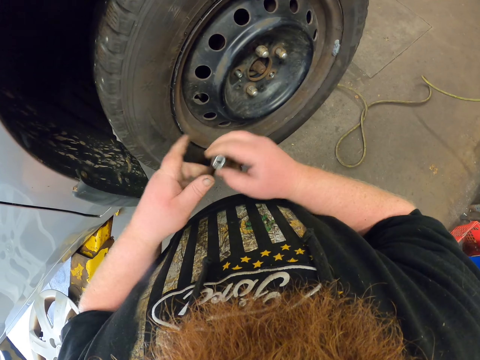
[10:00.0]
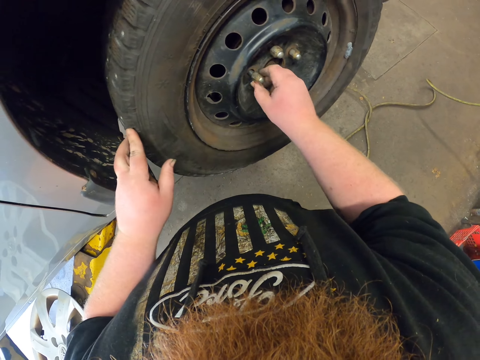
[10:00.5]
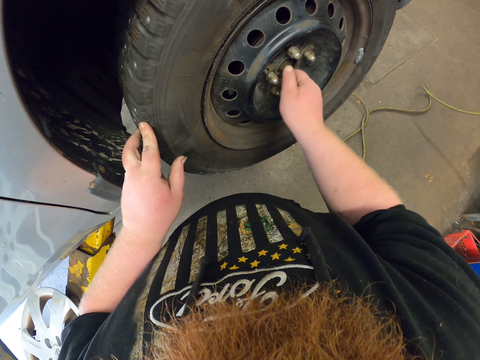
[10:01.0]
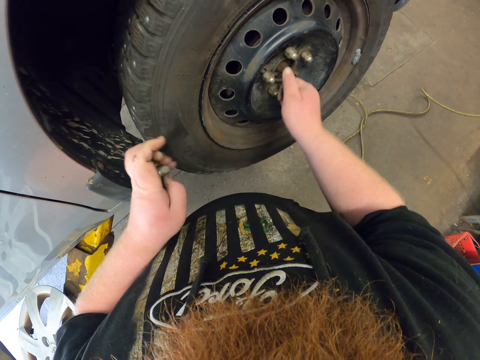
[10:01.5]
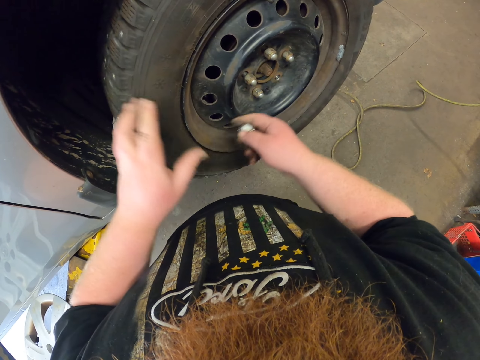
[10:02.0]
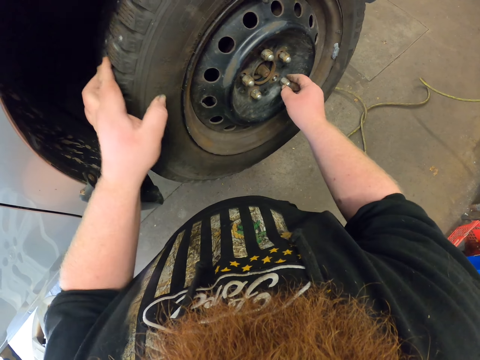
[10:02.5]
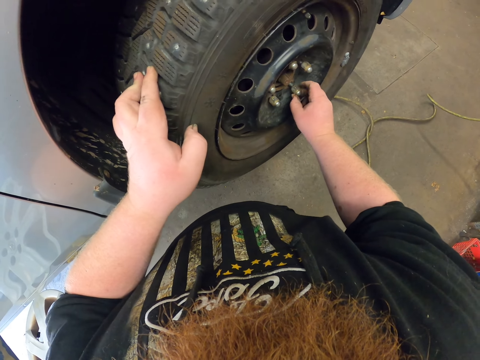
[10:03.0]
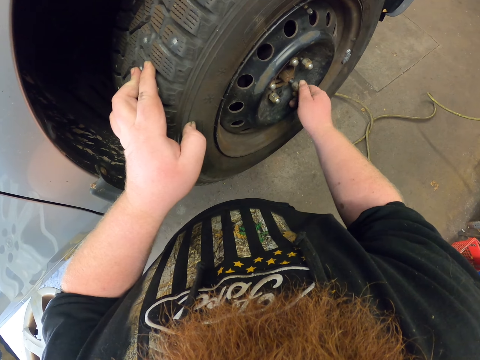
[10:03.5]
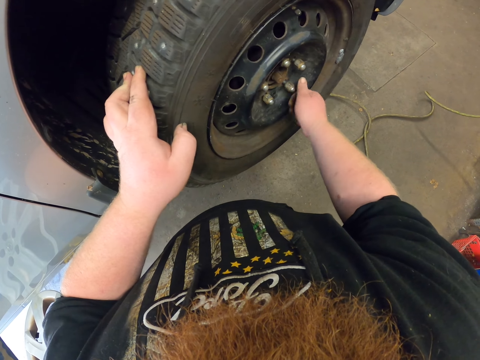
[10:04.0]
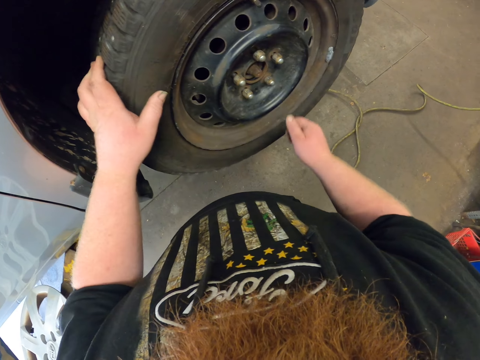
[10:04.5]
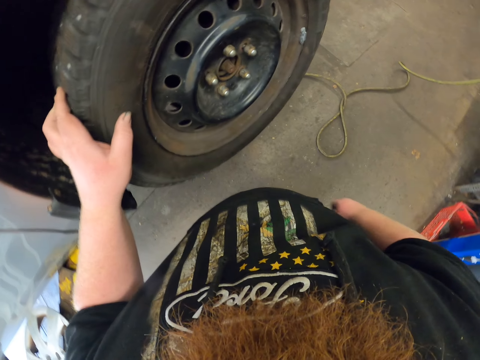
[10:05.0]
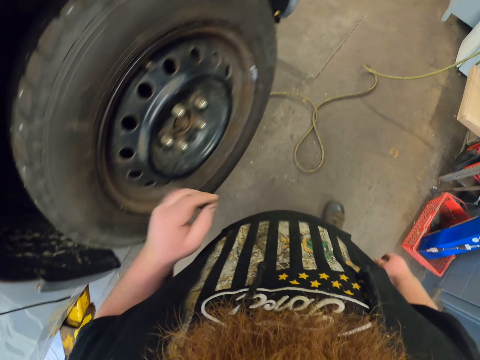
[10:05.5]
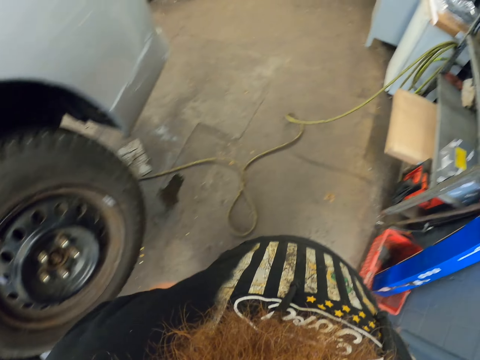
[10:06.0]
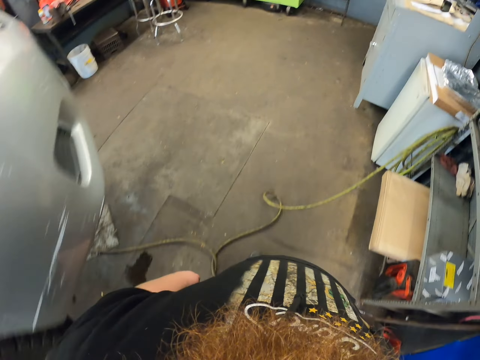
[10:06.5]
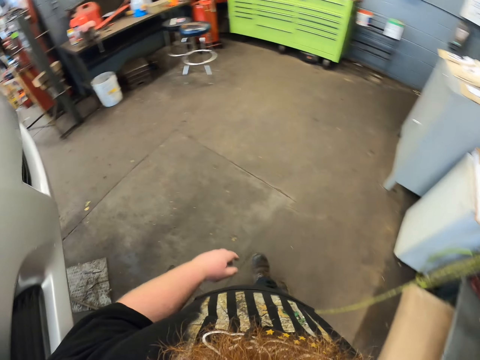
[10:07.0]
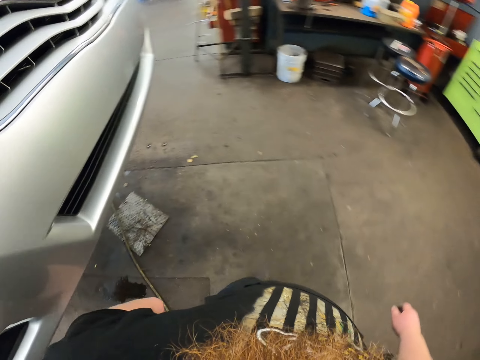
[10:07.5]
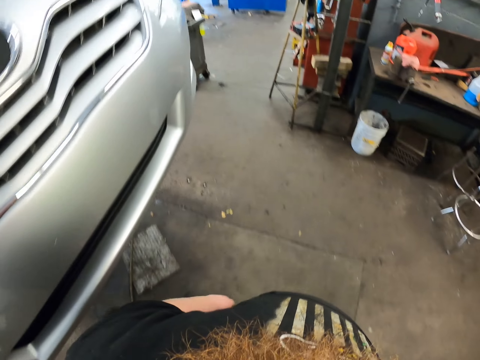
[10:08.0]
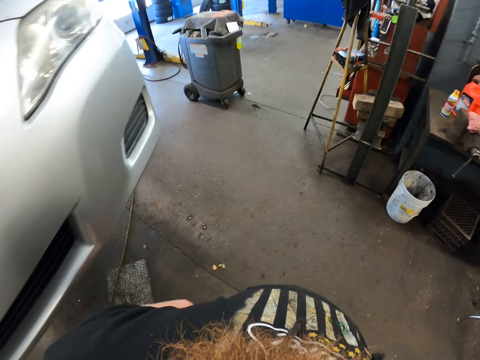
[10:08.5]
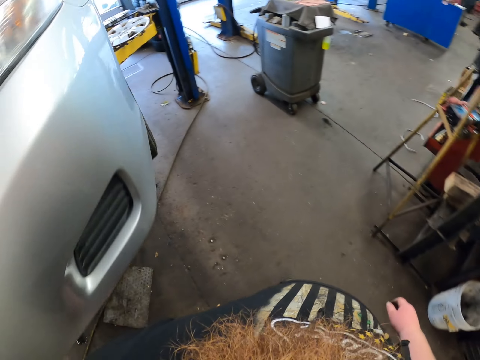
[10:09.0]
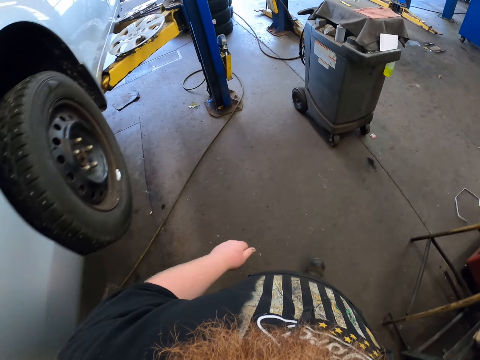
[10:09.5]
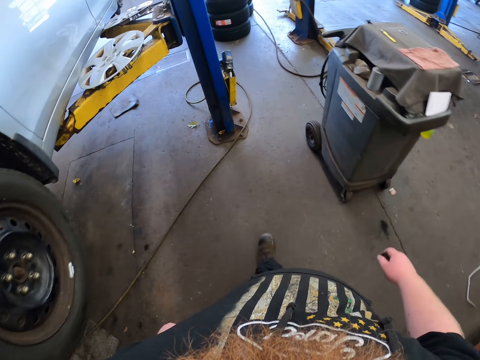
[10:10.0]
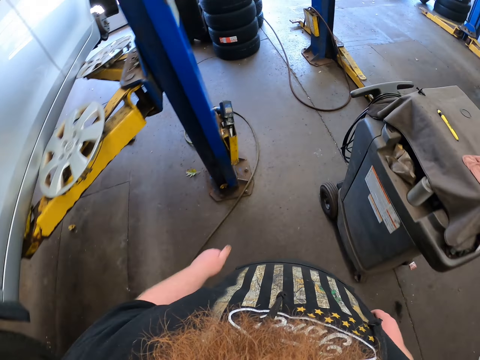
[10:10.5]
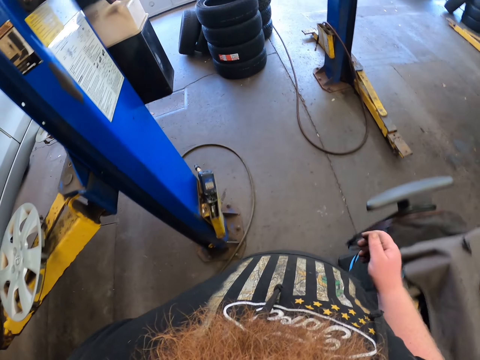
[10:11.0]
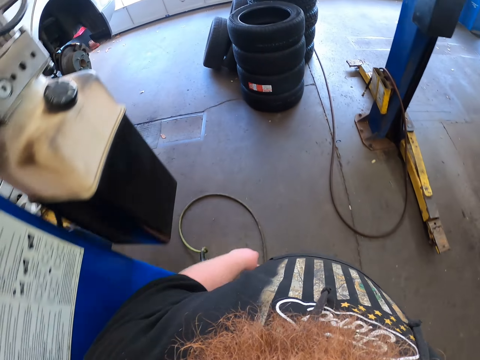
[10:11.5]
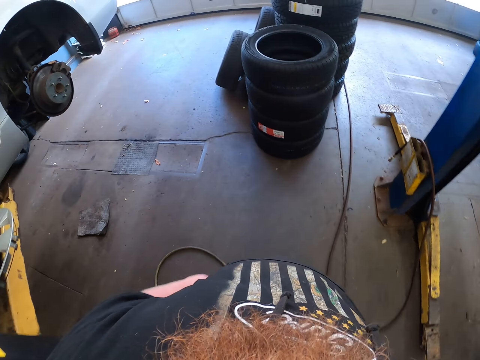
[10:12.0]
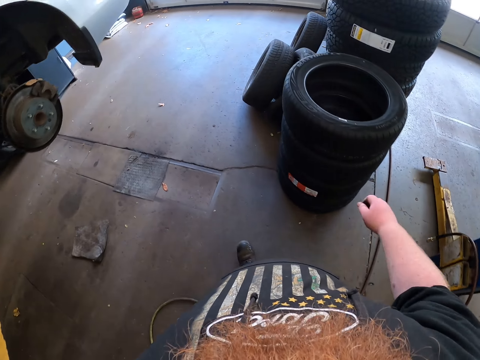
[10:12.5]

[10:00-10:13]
The camera wearer picks a nut. They place a hand on the wheel. They fix the nut in the hub bolt. They pick a nut, adjust the wheel and fix the nut in the hub bolt. They shake the wheel. They walk in the workshop.

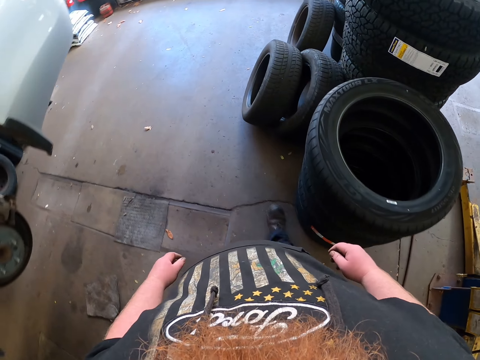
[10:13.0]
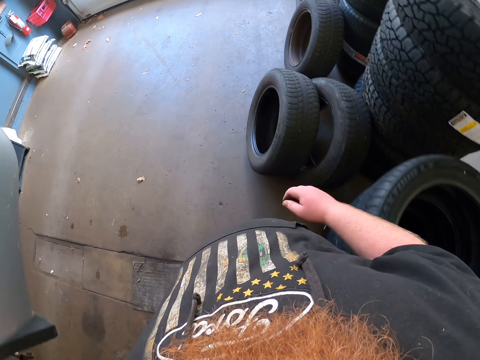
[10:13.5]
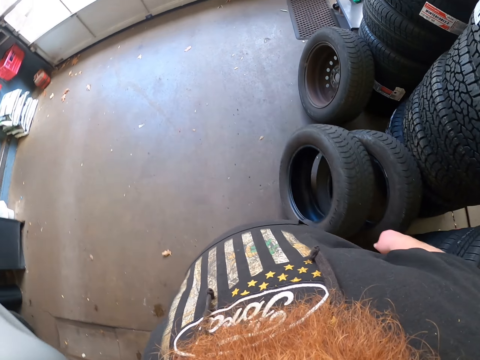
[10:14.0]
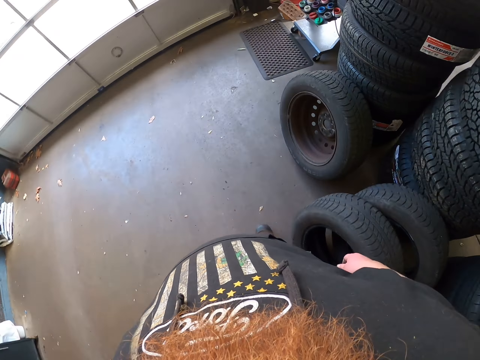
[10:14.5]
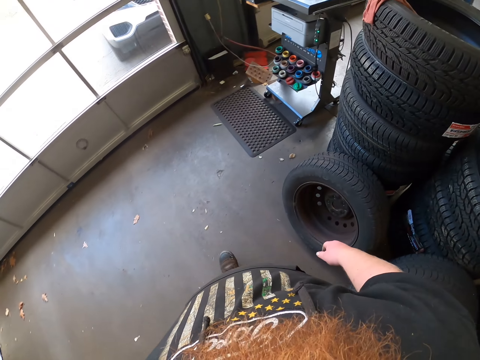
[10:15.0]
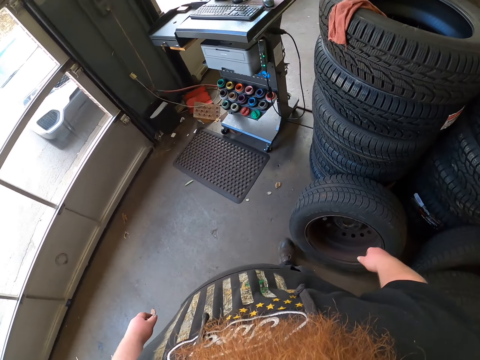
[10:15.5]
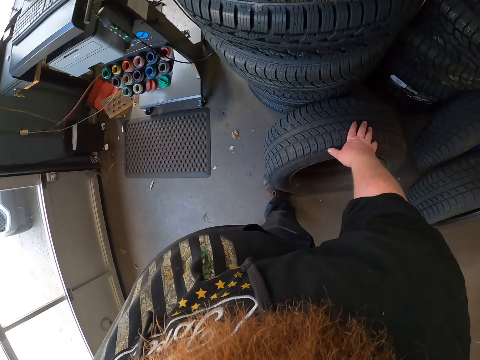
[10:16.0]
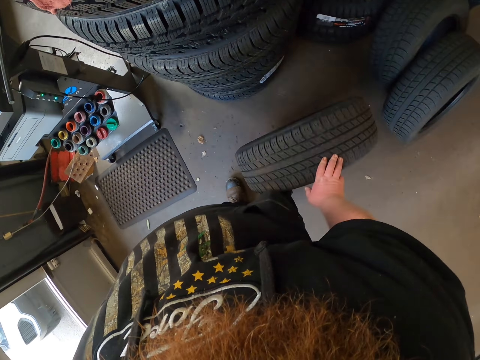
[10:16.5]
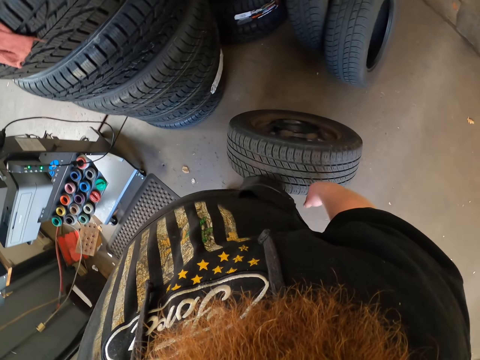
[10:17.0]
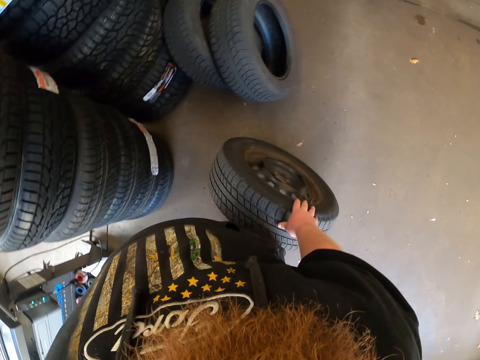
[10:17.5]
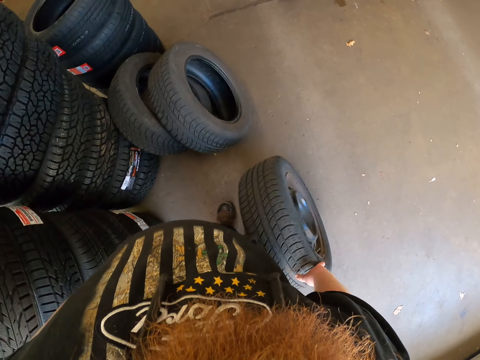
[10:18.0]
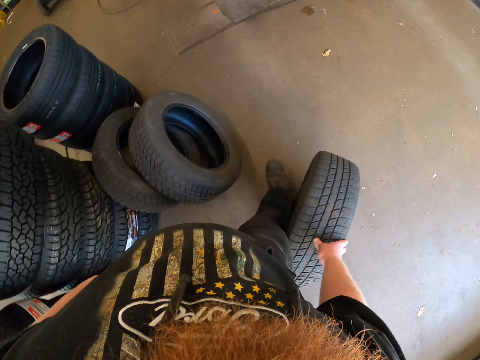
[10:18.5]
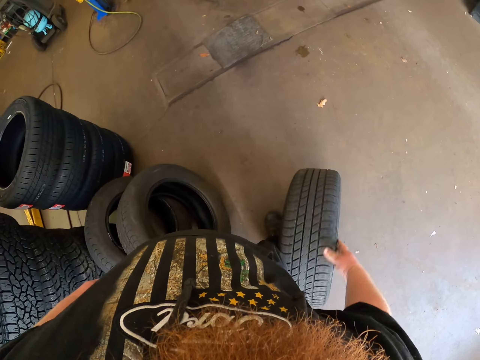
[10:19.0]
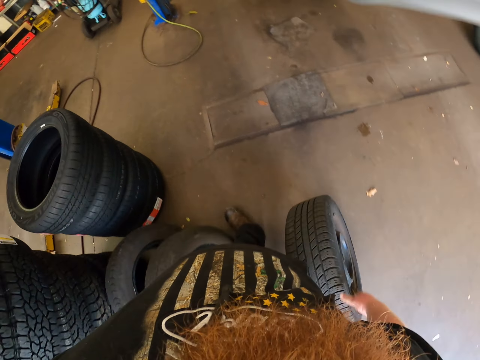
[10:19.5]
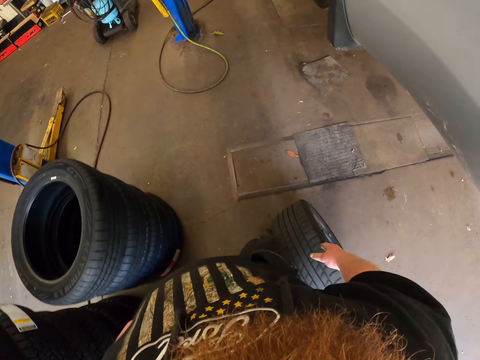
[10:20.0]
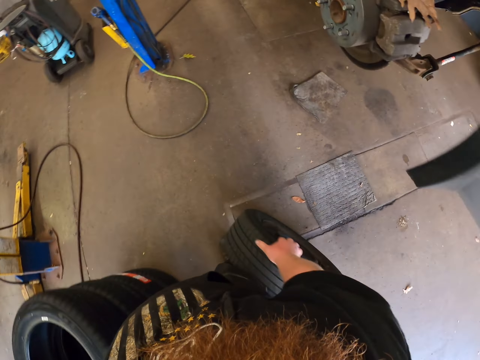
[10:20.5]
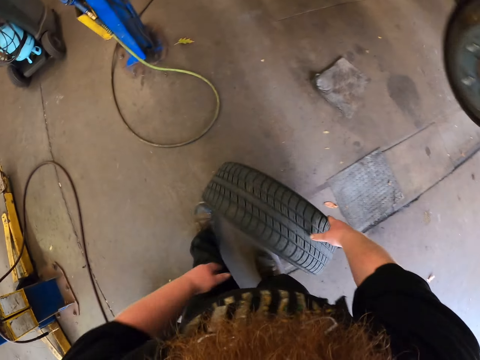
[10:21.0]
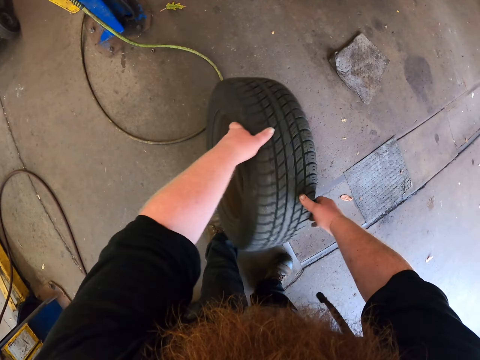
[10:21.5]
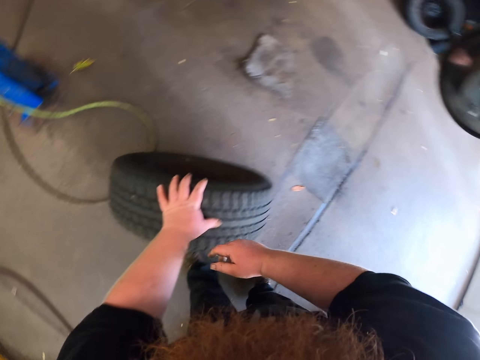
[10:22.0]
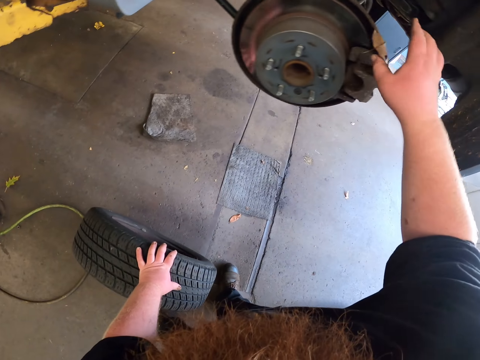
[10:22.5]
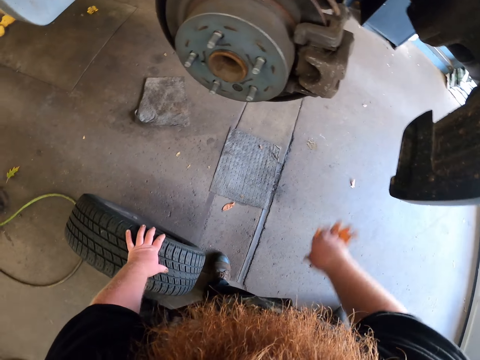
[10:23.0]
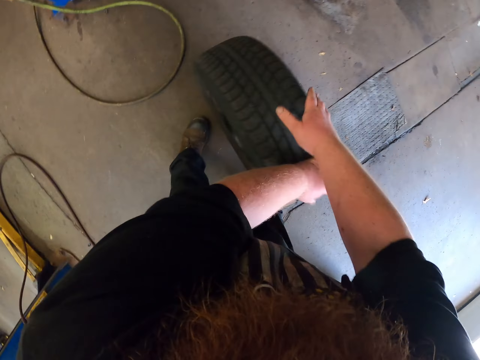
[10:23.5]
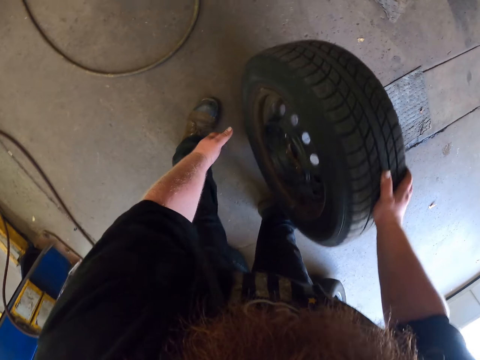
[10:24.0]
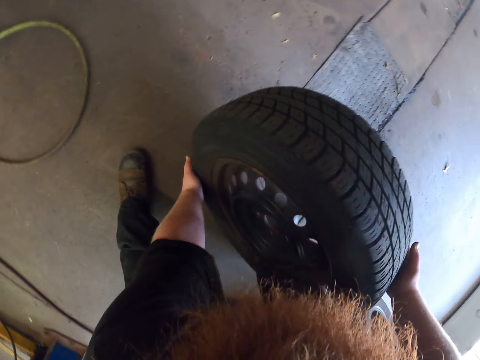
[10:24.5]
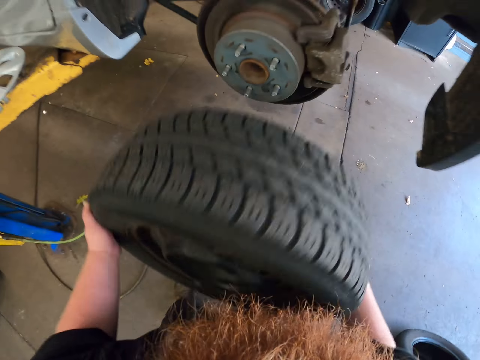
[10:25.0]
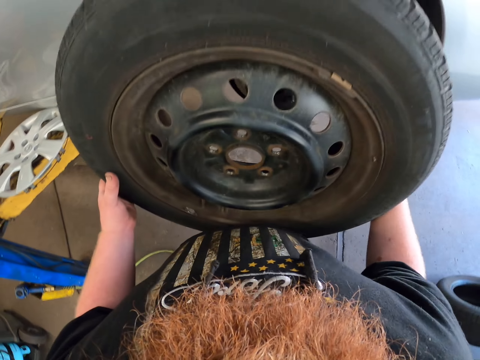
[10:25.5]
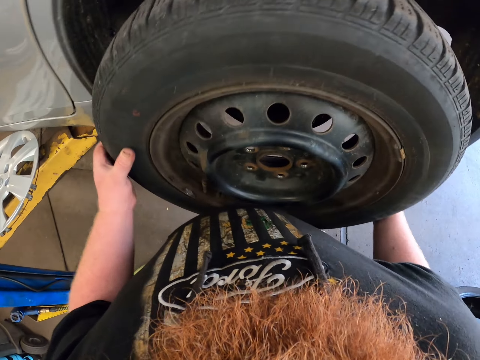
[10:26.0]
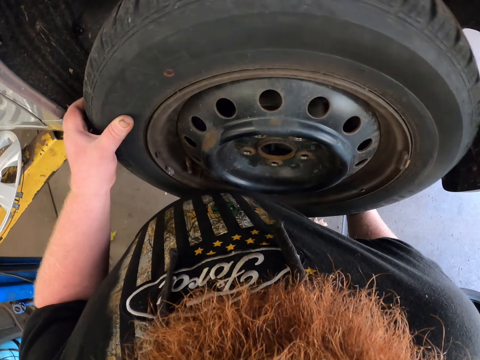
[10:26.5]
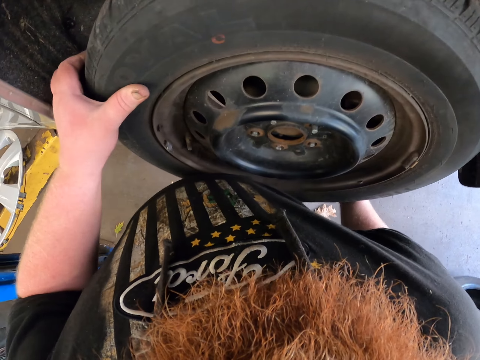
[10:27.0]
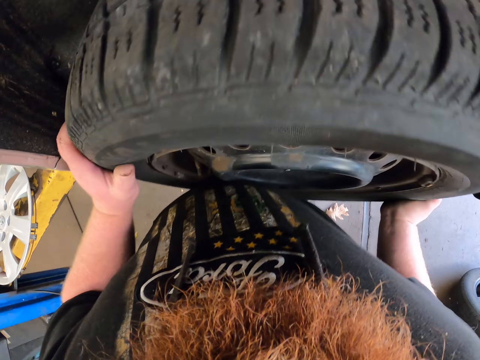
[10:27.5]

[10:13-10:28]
The camera wearer picks a wheel. They push the wheel on the ground towards the car. They rotate the wheel. They pick a dirt in the wheel hub. They drop the dirt. They pick the wheel. They hold the tire. They lift the wheel up. They put the wheel in the wheel hub.
